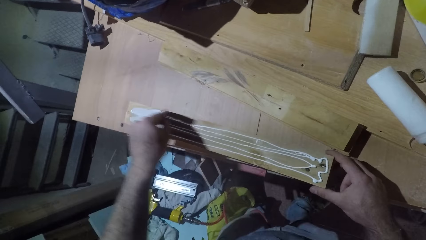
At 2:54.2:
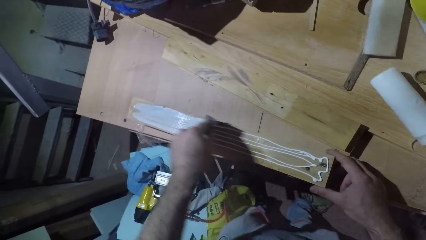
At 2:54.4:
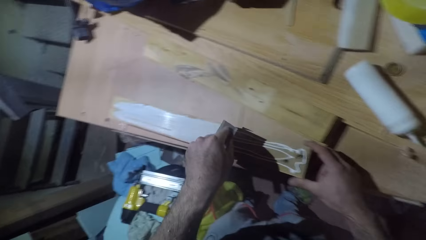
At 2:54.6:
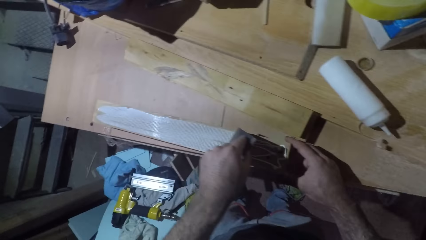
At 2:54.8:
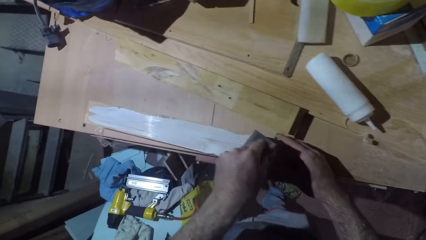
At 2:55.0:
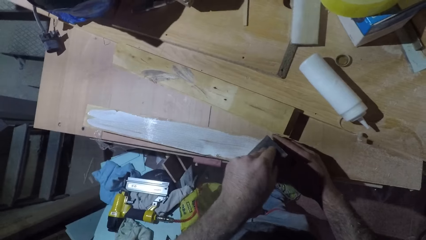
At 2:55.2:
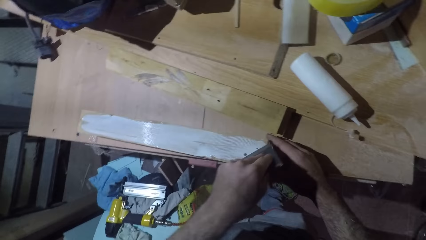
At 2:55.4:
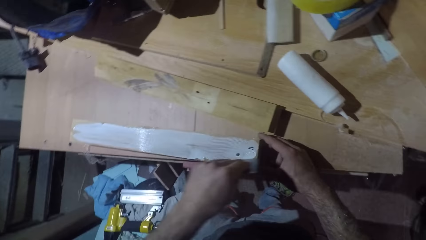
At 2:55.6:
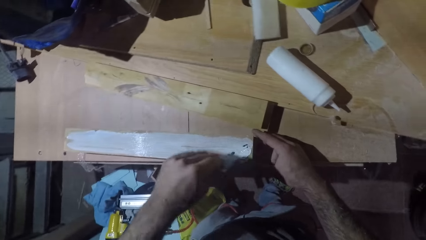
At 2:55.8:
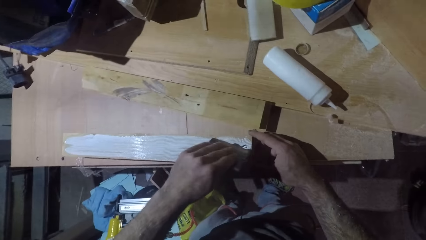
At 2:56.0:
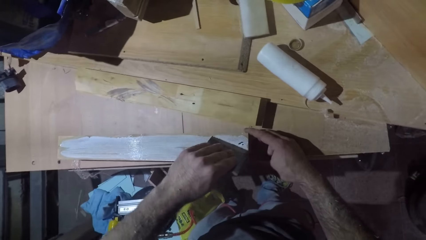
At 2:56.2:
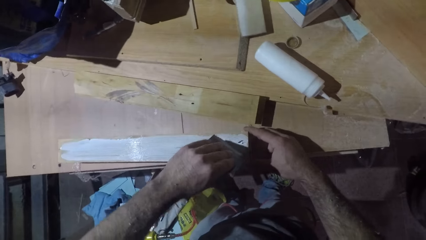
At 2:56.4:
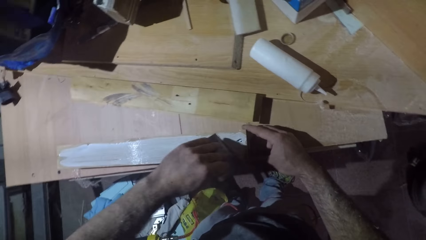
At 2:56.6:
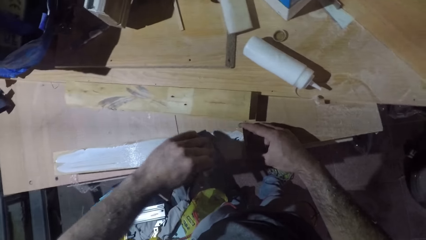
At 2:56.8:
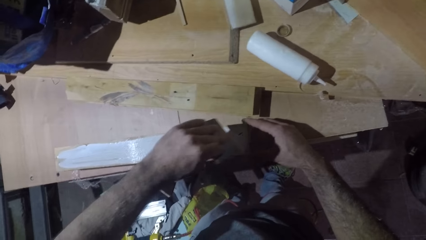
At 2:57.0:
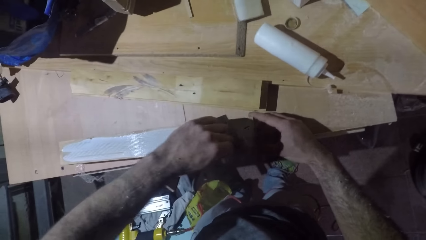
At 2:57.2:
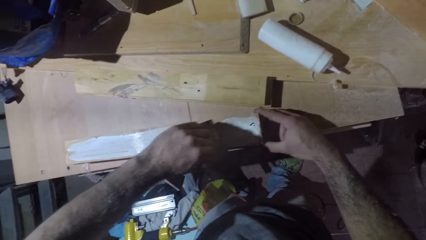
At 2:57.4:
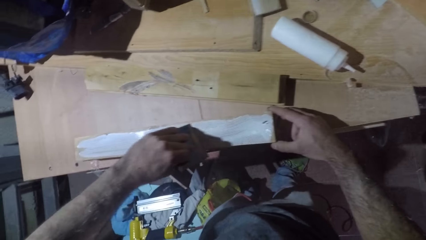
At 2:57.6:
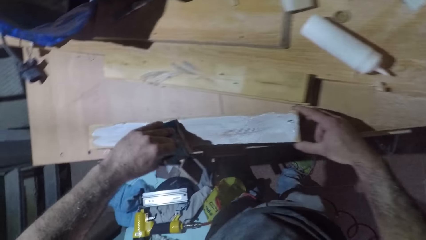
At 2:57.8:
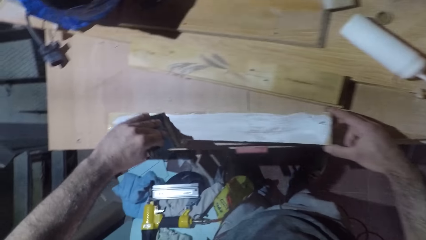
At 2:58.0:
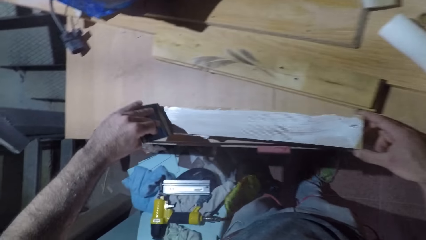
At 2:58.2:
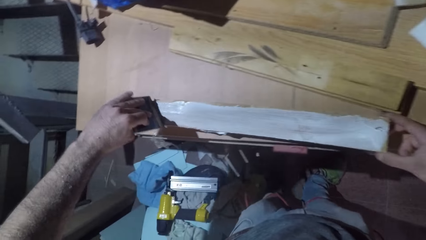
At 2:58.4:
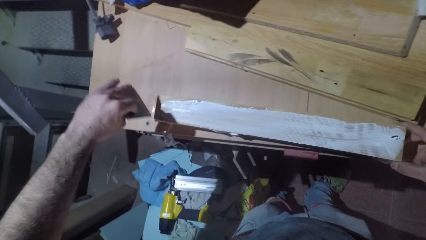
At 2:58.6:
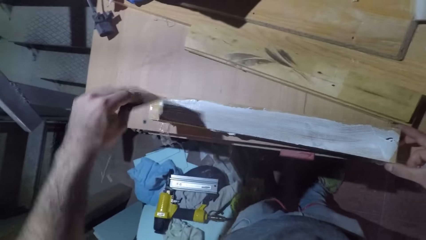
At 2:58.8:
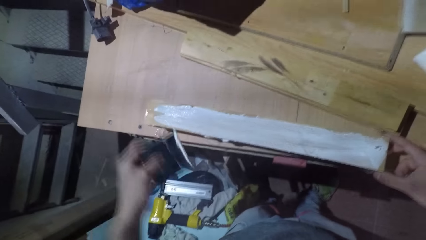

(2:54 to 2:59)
The camera wearer applies wood glue on wood with a scraper.

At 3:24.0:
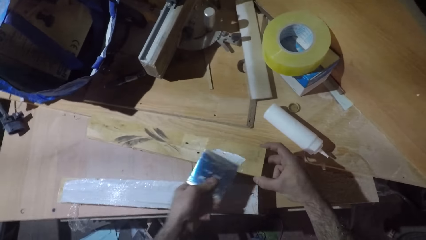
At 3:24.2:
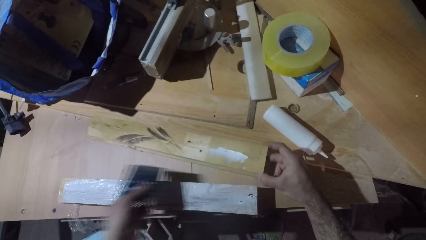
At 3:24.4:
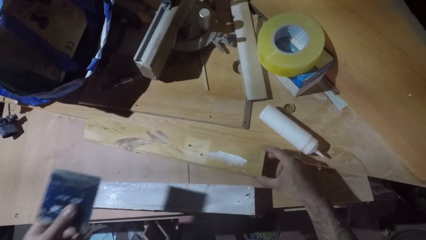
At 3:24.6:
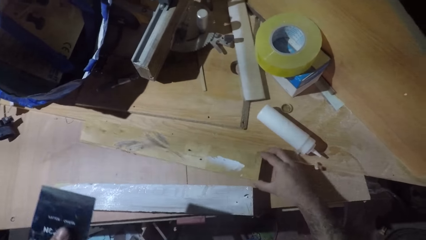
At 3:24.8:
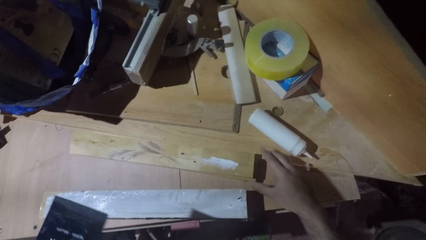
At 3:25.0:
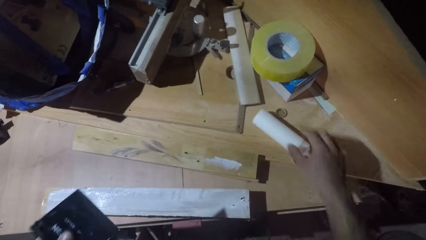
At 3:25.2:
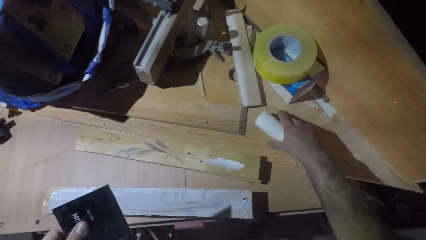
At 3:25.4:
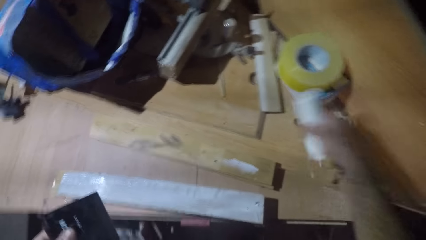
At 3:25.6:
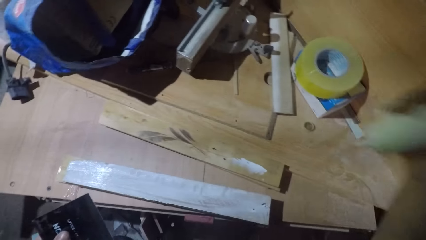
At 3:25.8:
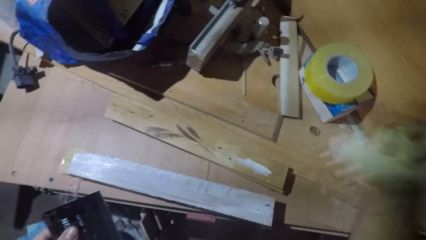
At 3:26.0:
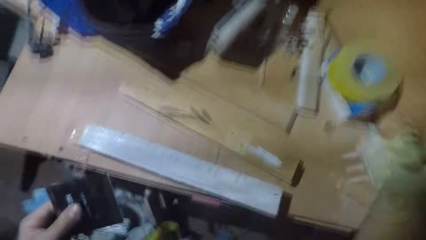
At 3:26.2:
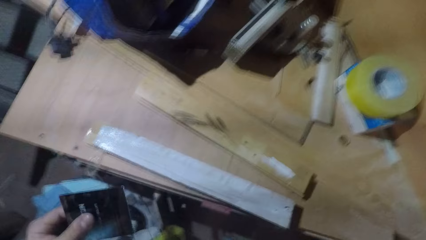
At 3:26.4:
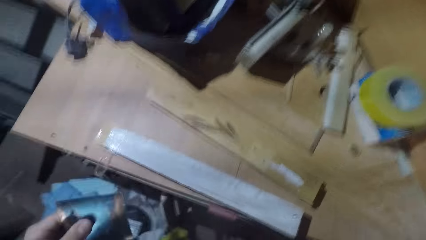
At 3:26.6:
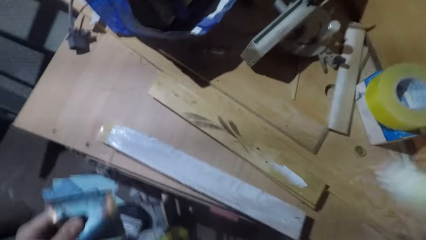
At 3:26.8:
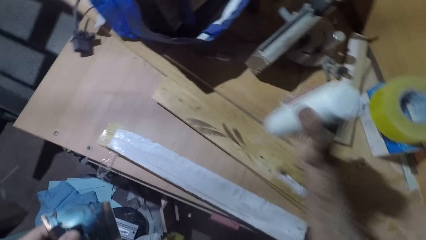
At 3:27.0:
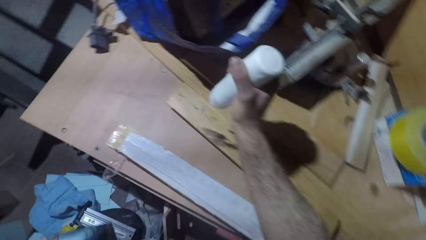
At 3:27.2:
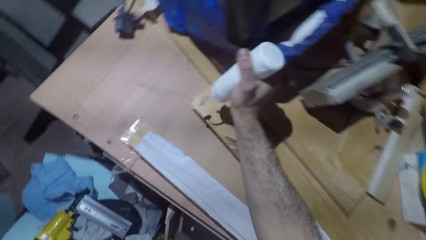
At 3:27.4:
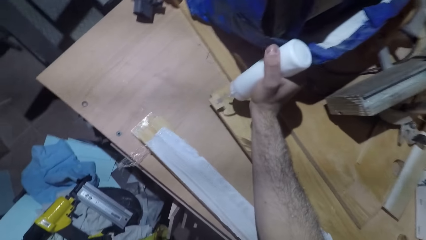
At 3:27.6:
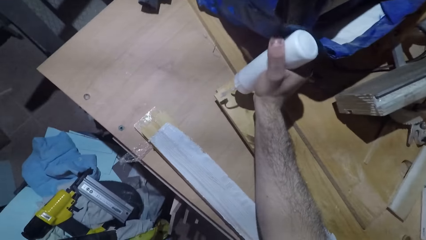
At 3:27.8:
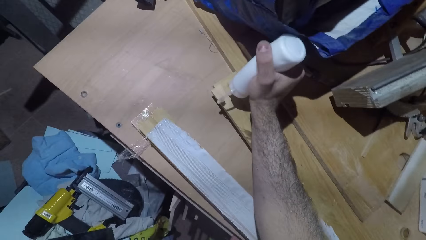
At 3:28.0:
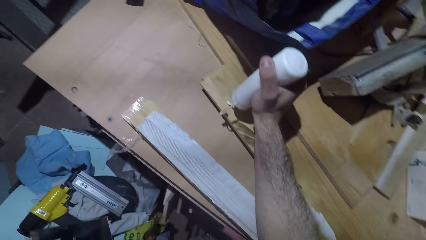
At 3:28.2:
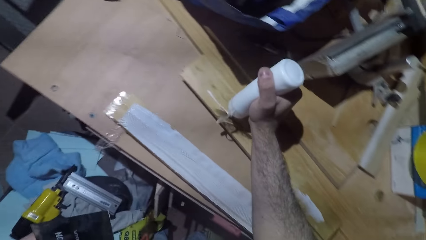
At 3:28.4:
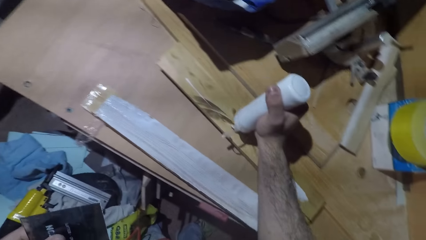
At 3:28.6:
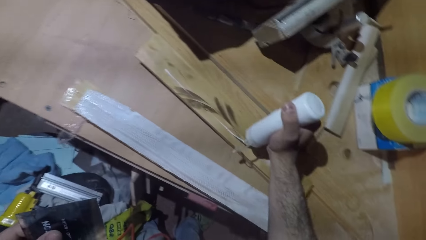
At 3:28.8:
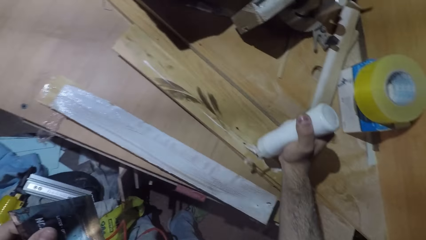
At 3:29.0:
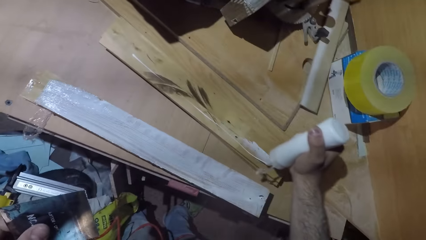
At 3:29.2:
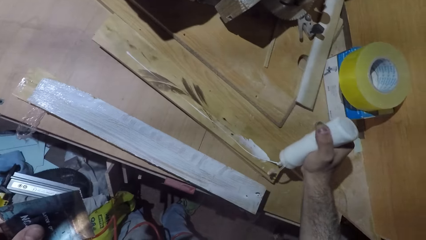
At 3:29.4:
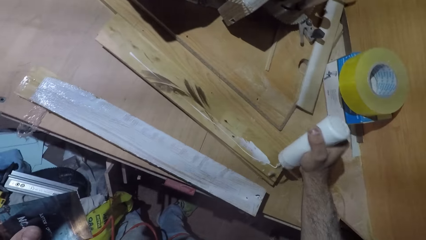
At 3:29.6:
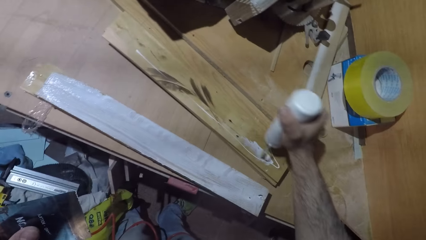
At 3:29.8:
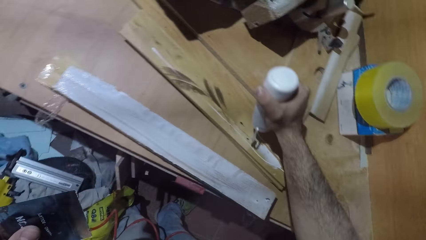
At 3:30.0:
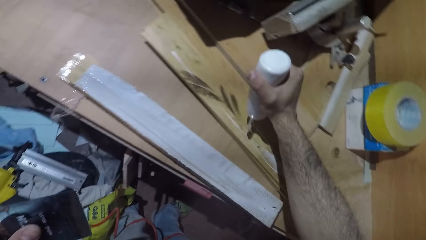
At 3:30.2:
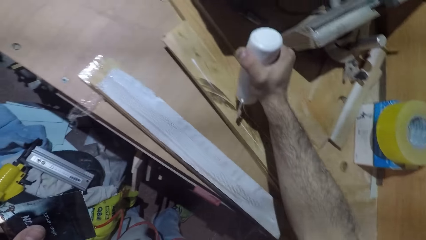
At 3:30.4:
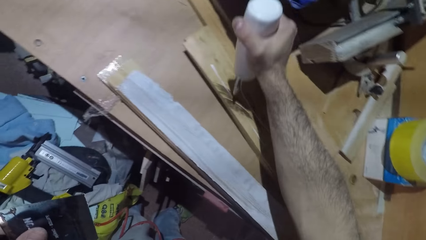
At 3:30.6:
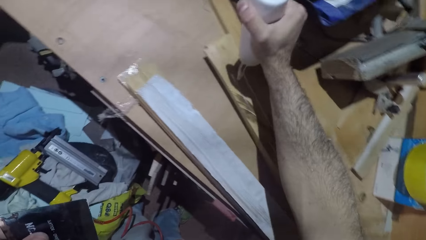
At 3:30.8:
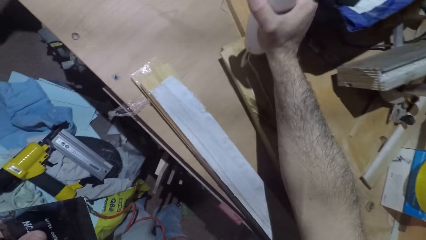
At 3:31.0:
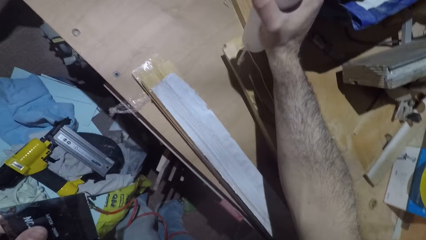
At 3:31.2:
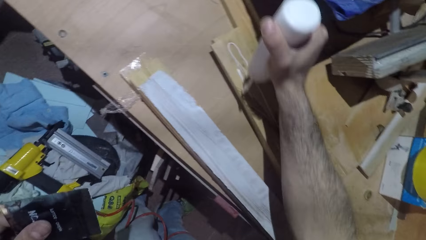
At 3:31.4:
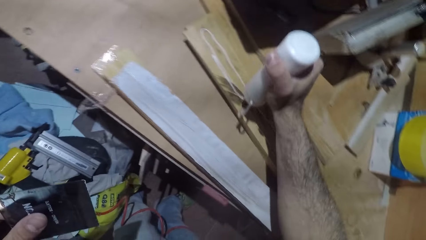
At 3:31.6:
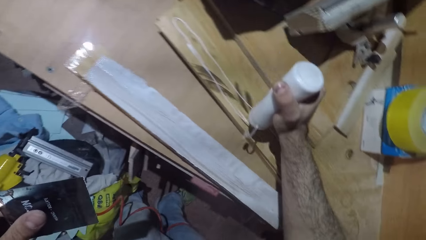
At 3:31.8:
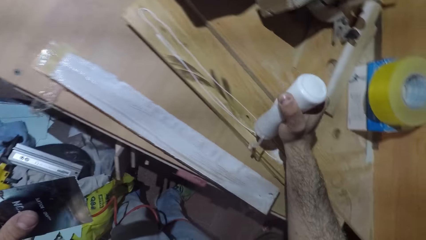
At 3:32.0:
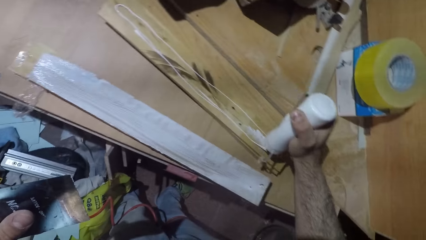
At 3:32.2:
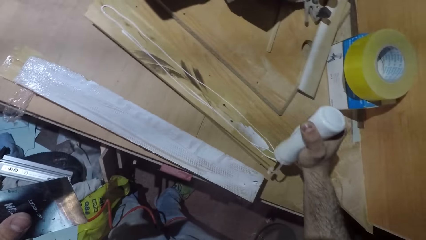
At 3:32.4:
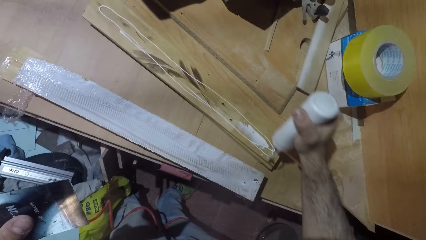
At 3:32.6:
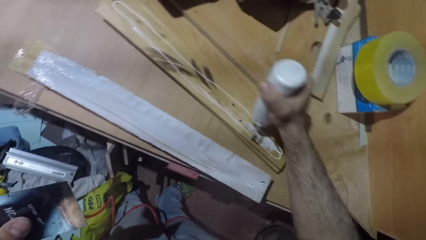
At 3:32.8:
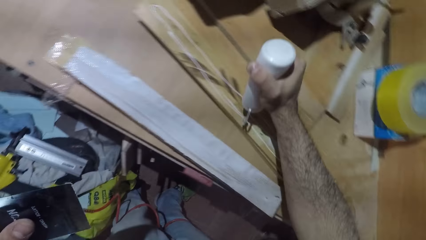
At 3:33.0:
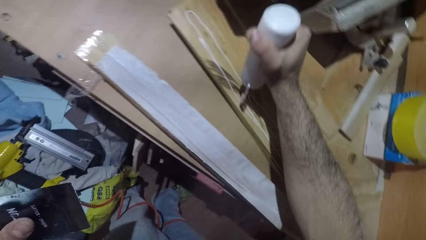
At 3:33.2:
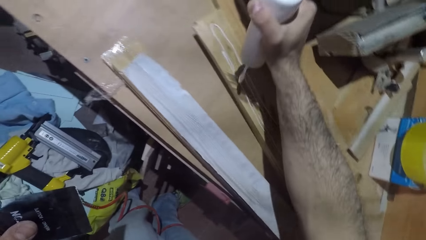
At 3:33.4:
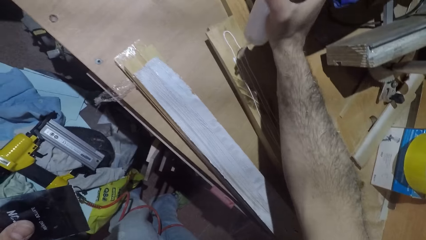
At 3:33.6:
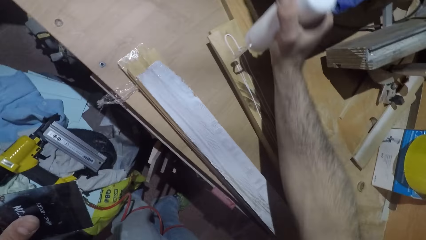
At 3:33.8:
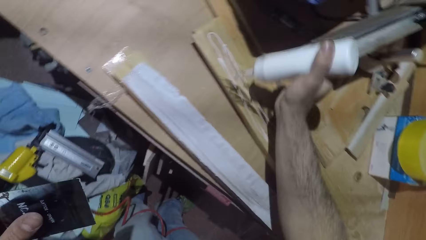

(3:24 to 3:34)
The camera wearer picks up the glue. They shake the glue can. They apply wood glue on the wood.
